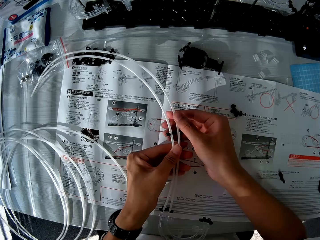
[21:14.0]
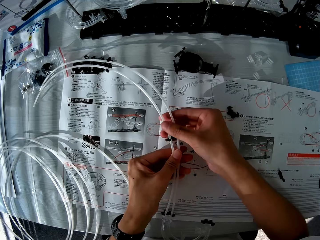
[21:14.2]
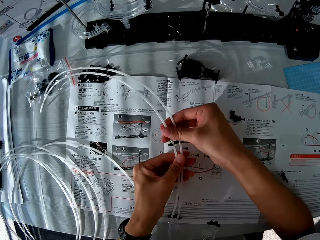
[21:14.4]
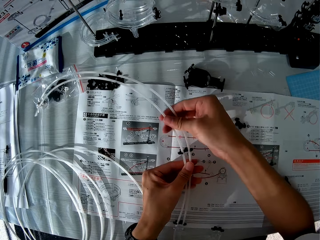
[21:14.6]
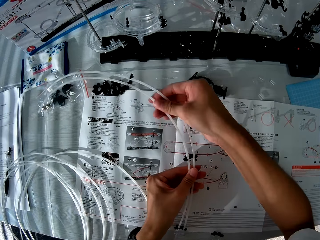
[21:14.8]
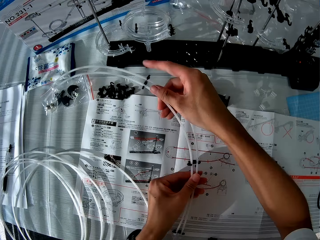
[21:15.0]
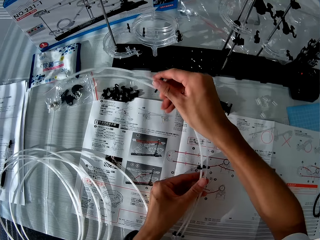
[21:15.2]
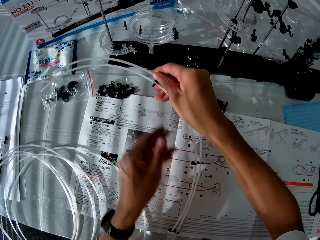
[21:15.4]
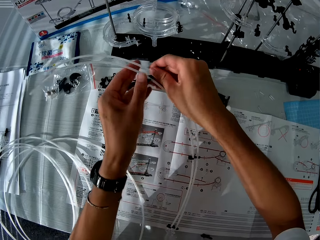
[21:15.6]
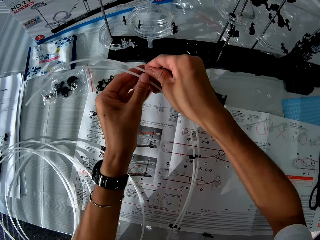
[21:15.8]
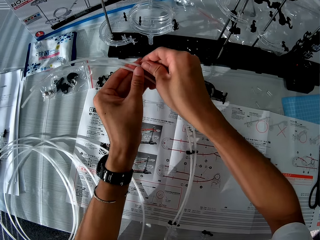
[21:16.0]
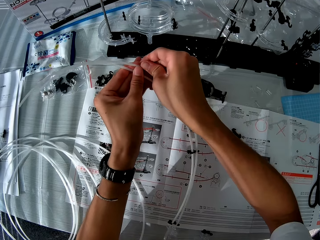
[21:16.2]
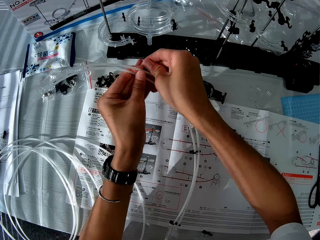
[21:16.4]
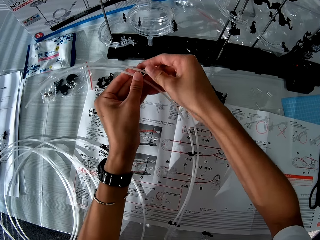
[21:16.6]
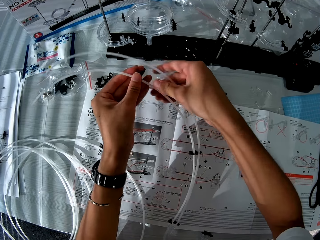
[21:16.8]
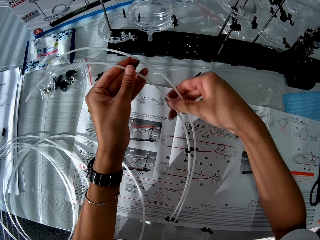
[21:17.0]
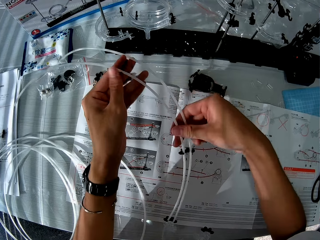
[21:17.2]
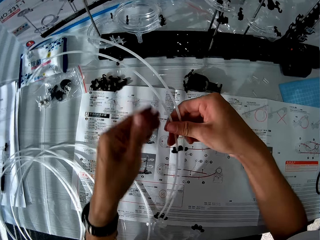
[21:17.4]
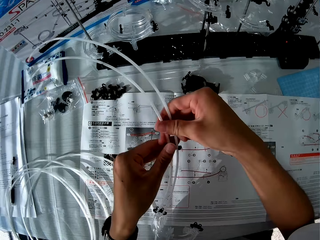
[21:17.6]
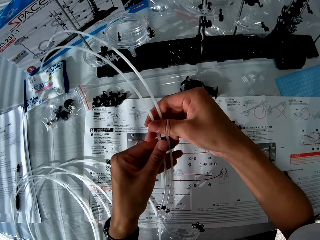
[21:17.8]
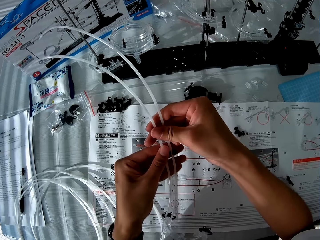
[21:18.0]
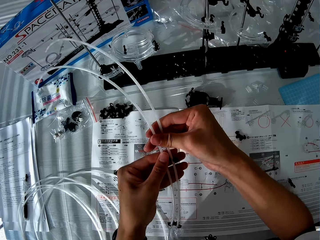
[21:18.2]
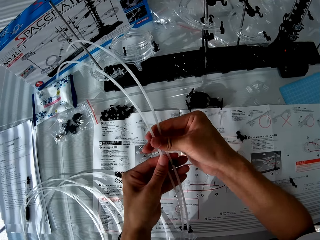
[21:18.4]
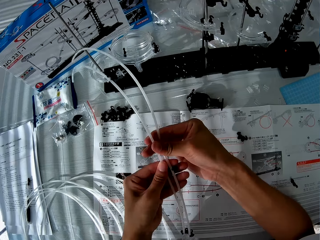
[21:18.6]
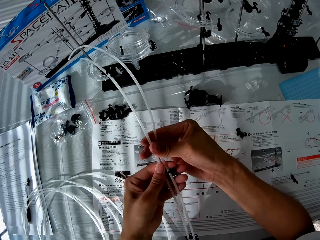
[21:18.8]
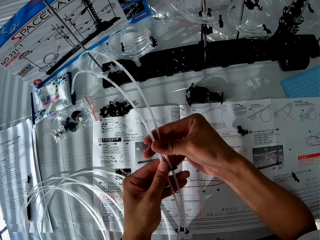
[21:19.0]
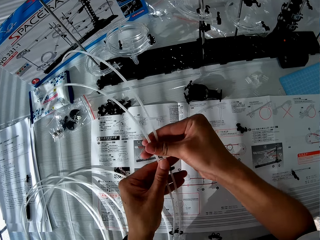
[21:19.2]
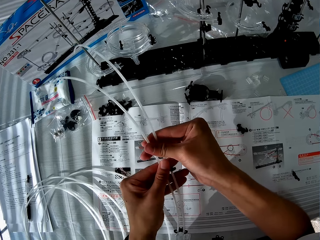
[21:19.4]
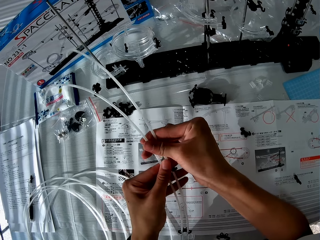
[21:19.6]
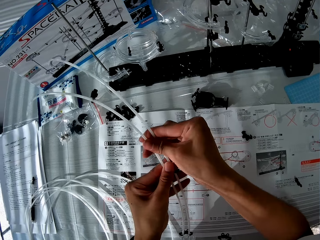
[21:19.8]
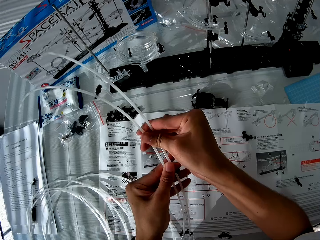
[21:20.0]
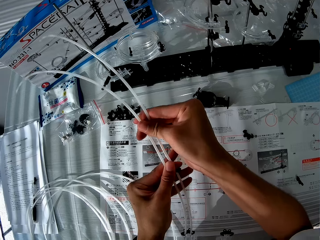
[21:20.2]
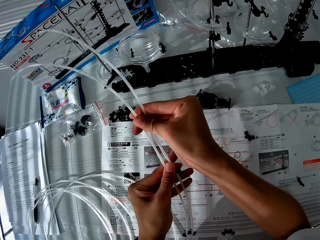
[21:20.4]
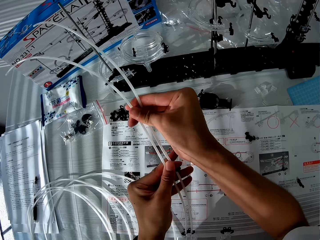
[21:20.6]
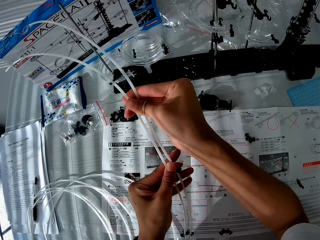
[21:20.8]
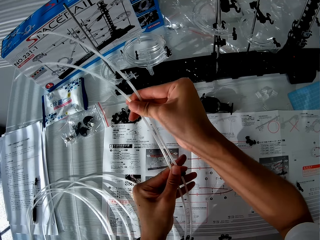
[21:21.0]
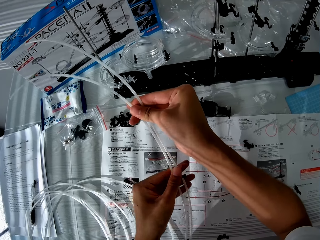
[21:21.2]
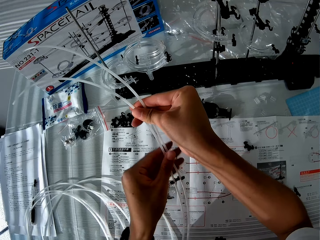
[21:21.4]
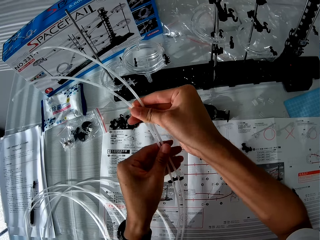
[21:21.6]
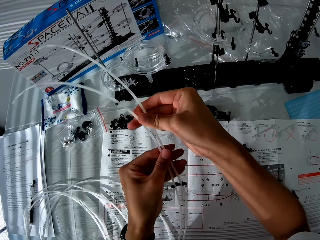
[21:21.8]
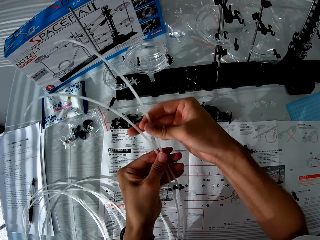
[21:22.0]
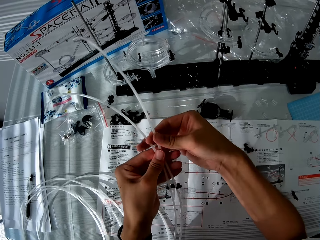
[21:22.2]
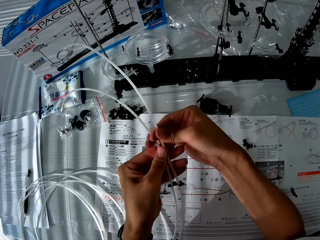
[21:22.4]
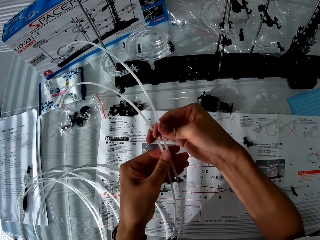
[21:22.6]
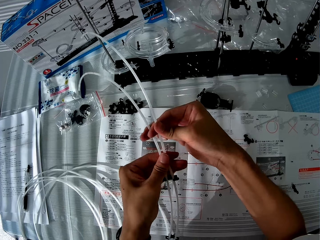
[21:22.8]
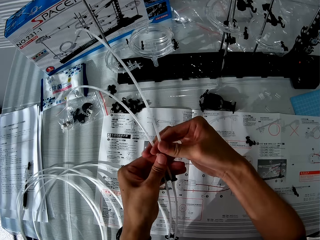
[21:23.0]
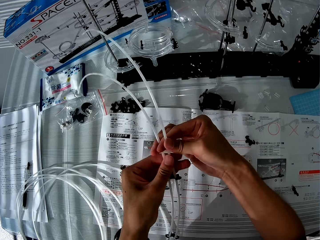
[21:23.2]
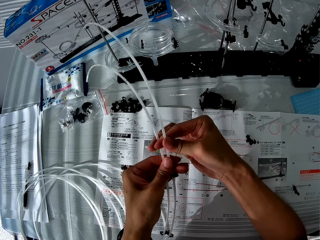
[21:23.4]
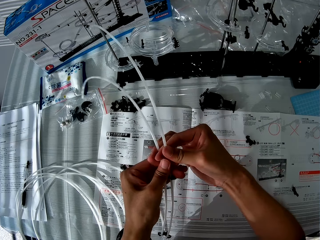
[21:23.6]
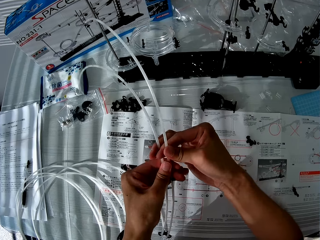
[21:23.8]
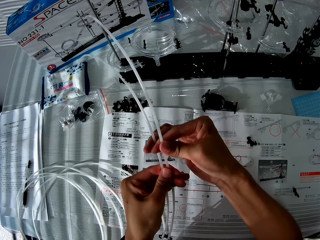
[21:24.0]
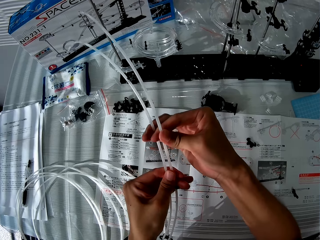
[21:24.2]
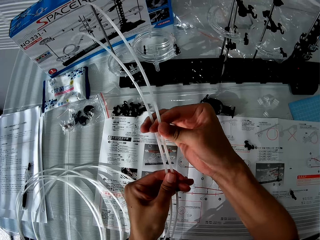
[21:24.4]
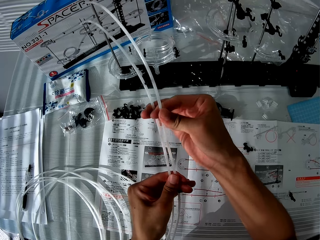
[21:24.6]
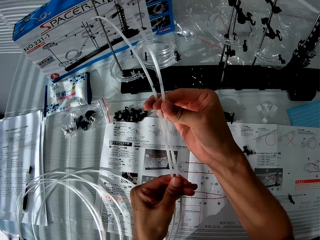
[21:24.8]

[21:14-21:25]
The camera wearer straightens the standard rail. They remove the standard rail. They adjust an arm. They straighten the standard rail.

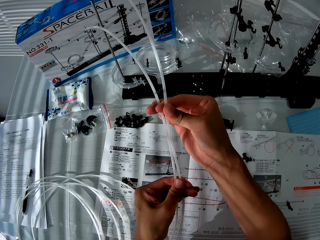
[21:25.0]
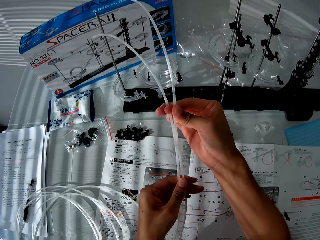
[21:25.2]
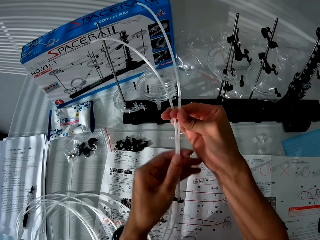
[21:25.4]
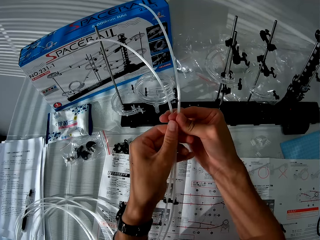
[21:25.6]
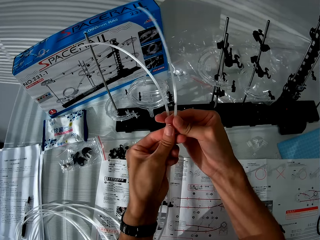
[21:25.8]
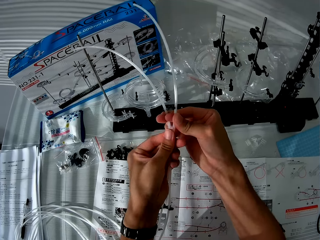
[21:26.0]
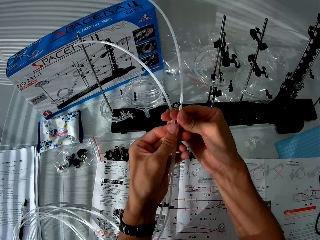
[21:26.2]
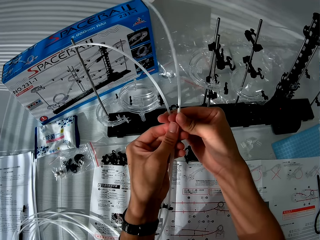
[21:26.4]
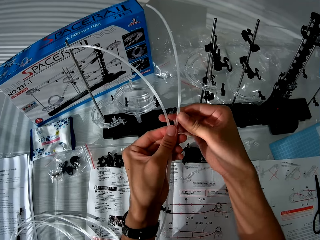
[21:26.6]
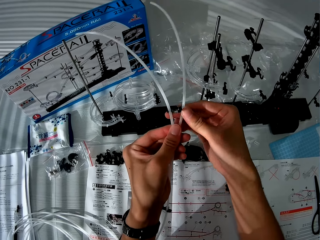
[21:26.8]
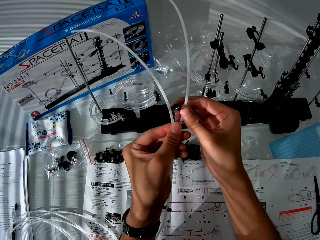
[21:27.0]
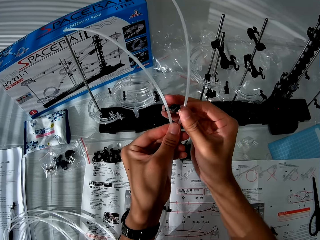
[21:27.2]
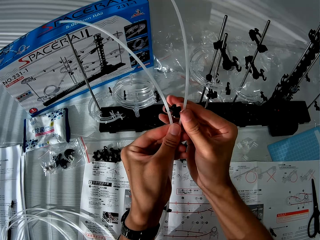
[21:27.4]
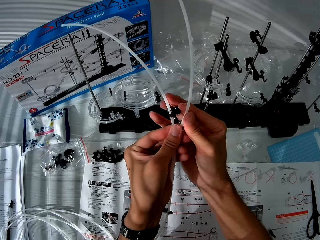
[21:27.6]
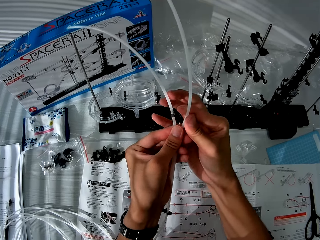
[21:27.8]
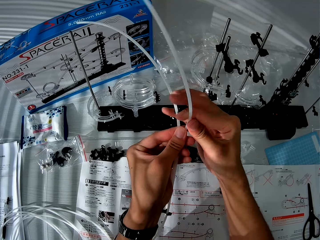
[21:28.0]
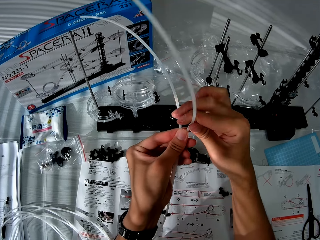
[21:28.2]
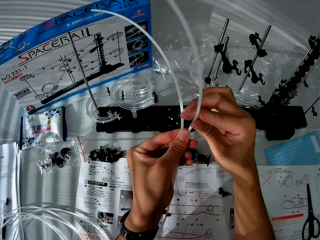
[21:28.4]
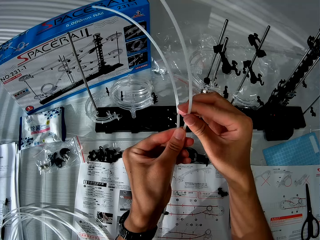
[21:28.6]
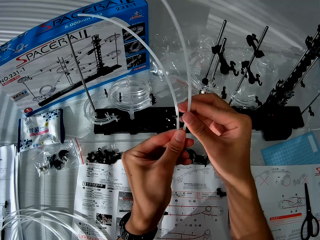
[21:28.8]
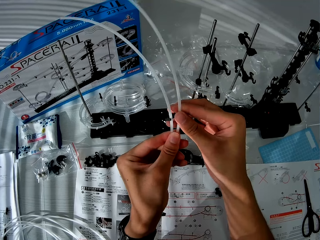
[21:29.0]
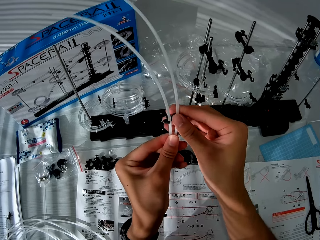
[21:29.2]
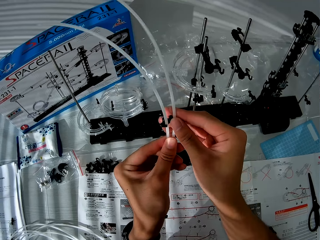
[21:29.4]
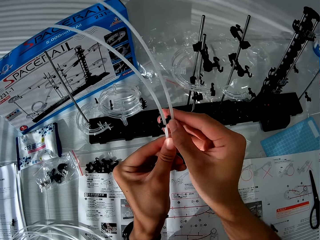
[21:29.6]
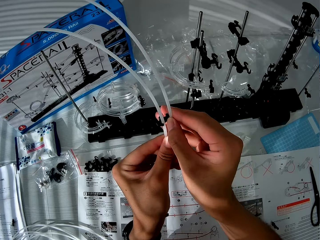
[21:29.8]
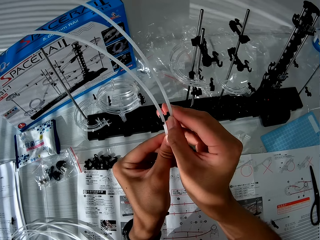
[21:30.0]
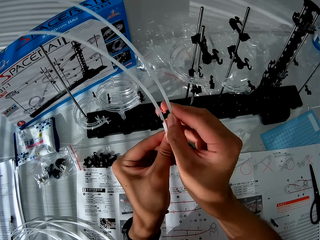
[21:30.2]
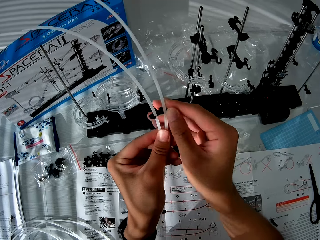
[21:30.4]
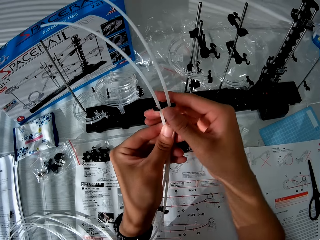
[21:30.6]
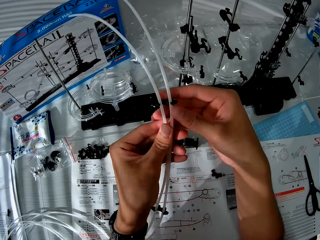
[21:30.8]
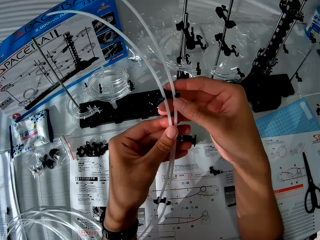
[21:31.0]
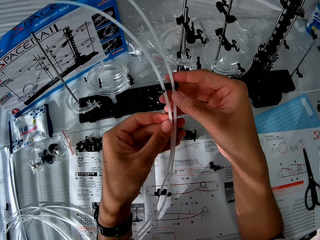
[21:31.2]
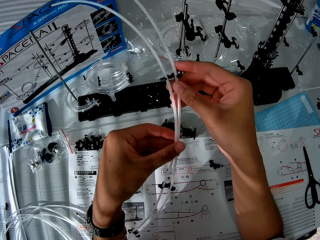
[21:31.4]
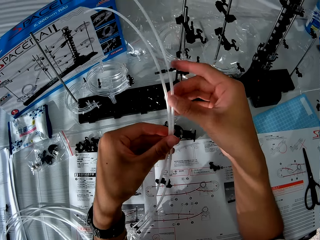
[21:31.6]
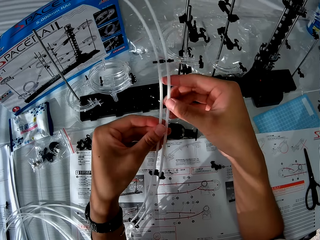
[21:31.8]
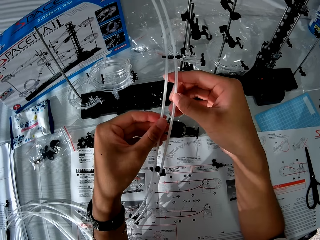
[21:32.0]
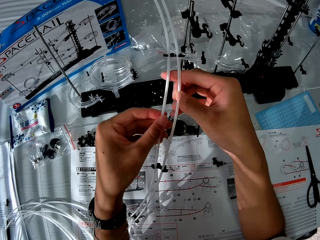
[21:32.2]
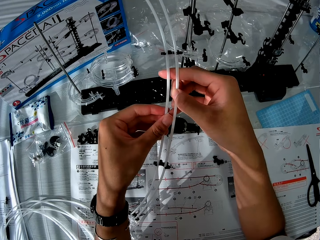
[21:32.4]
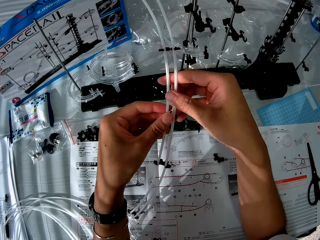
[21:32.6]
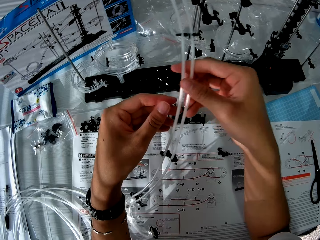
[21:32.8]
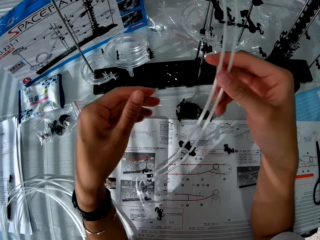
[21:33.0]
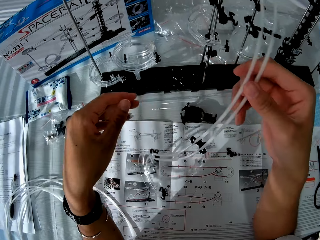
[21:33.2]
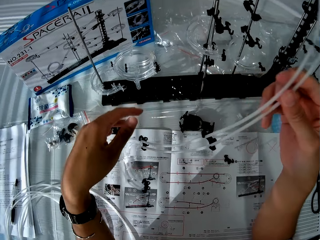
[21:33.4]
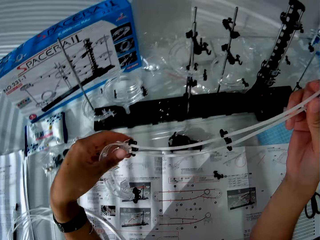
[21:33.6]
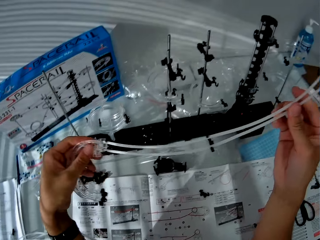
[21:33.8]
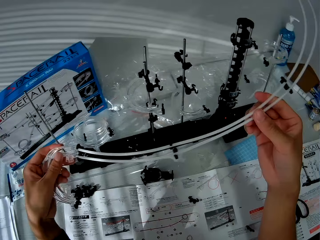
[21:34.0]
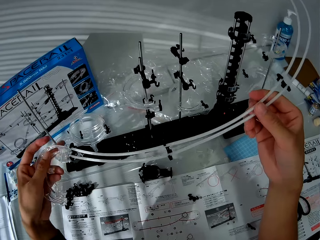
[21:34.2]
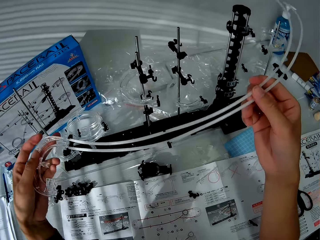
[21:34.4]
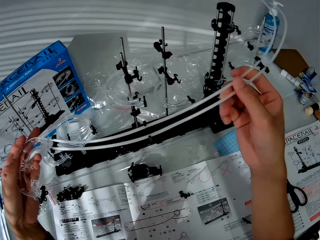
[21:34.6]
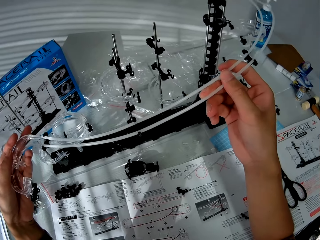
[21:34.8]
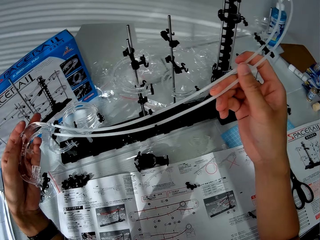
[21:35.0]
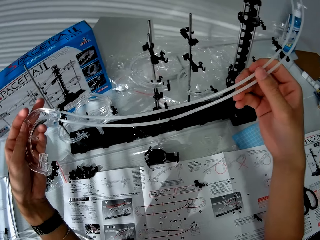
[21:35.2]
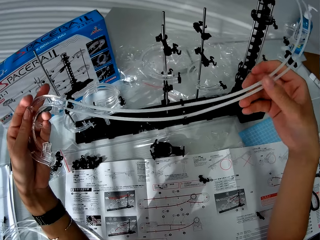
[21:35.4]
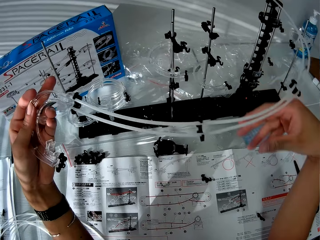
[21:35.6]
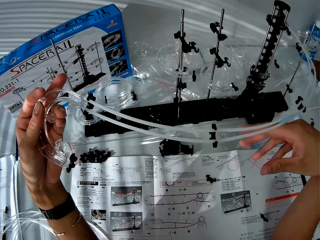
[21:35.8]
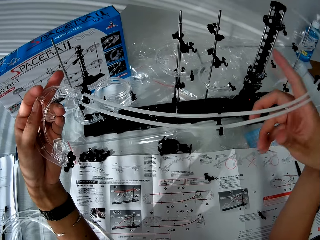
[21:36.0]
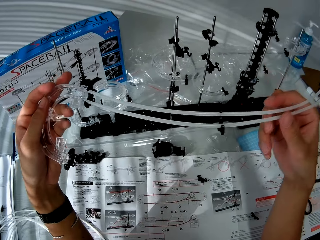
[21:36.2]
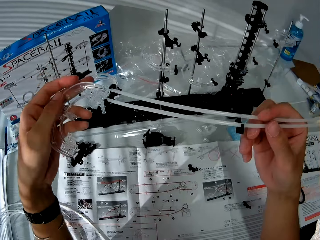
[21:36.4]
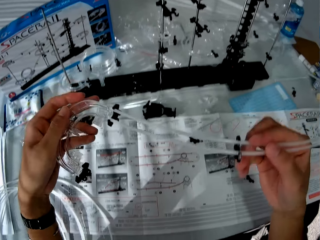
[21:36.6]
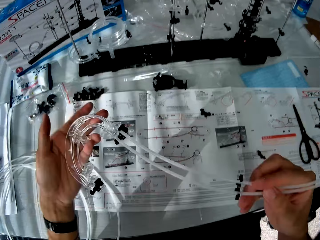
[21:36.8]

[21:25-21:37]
The camera wearer fixes an arm. They check the standard rail. They lift the standard rail. They check the arm.
